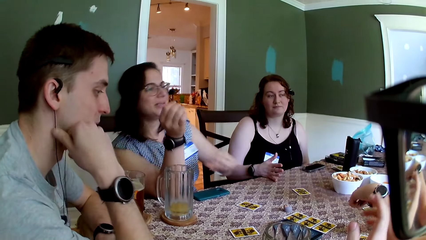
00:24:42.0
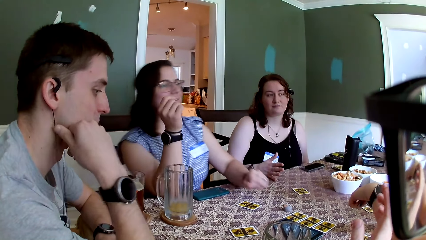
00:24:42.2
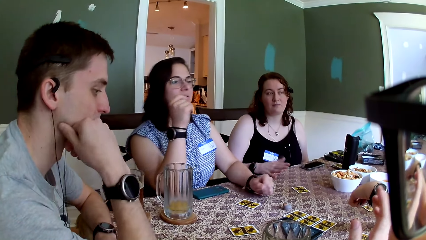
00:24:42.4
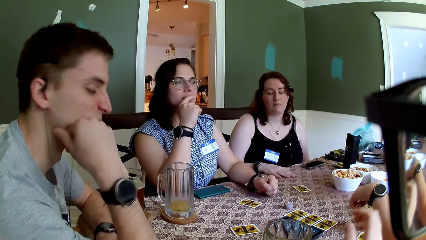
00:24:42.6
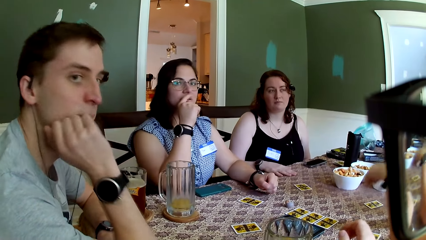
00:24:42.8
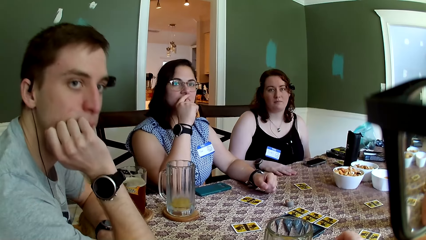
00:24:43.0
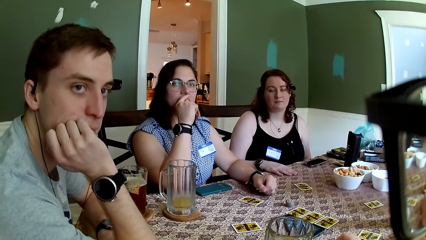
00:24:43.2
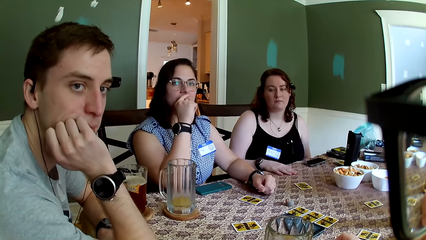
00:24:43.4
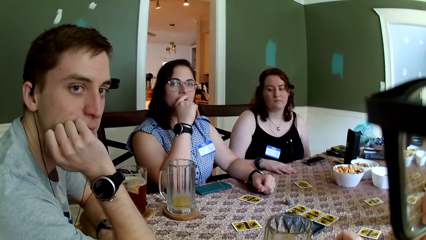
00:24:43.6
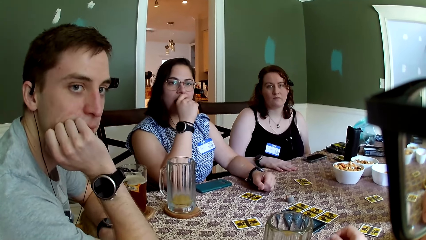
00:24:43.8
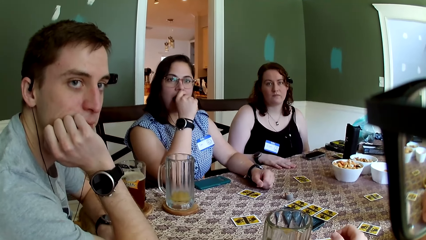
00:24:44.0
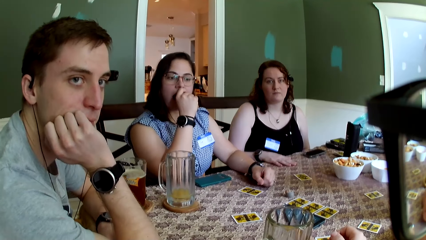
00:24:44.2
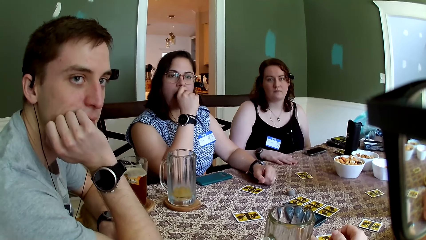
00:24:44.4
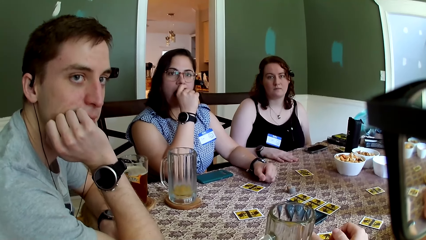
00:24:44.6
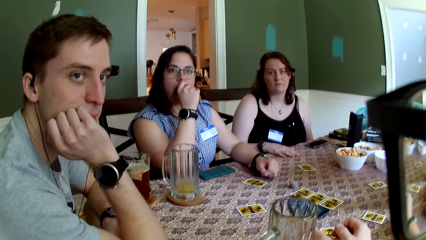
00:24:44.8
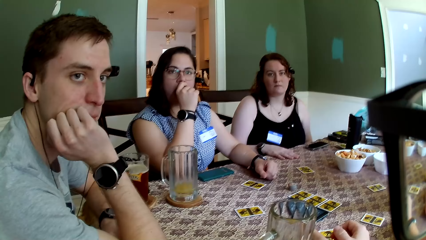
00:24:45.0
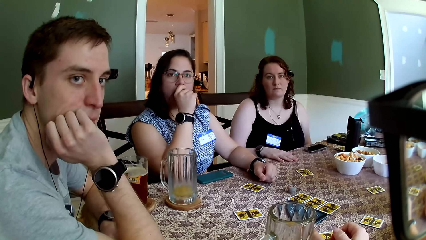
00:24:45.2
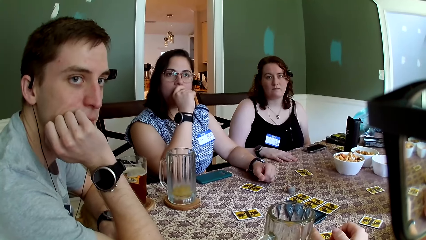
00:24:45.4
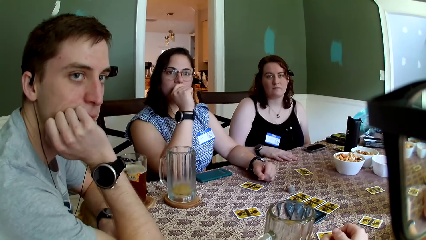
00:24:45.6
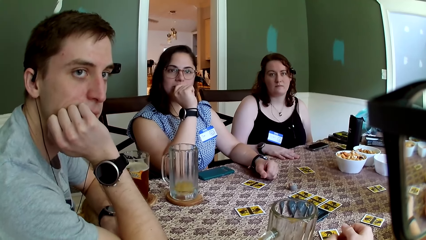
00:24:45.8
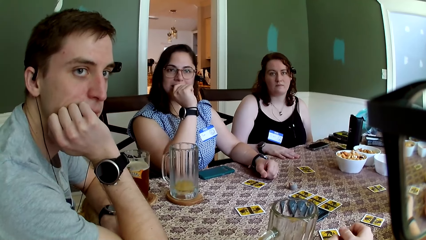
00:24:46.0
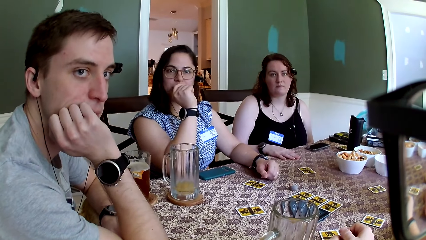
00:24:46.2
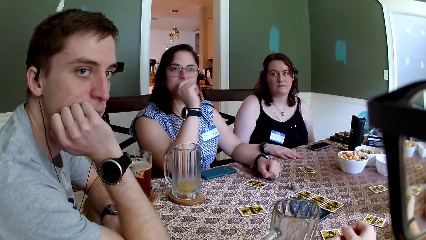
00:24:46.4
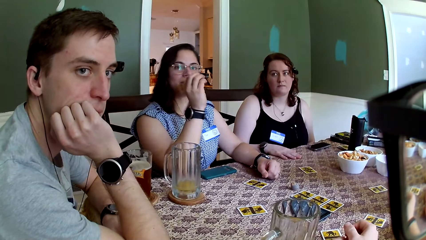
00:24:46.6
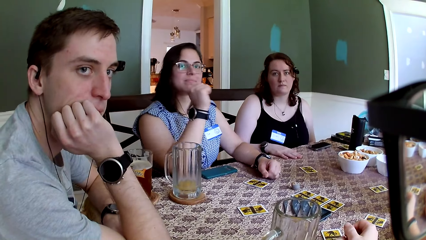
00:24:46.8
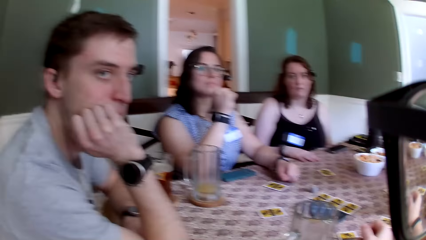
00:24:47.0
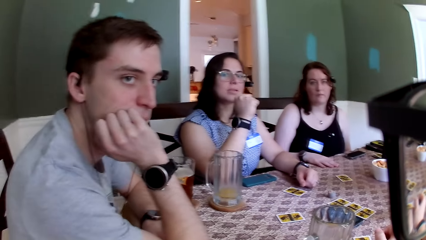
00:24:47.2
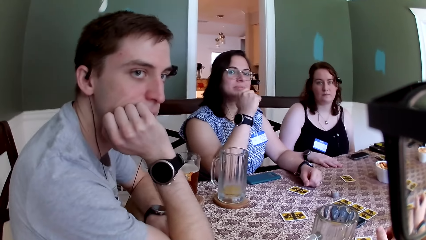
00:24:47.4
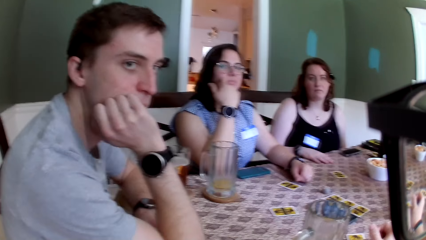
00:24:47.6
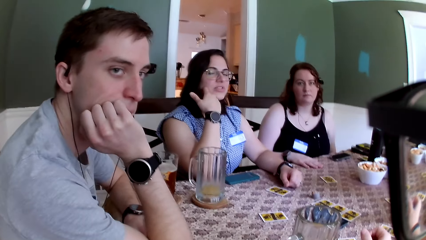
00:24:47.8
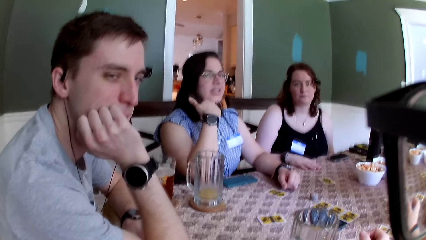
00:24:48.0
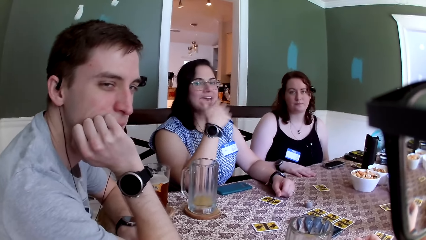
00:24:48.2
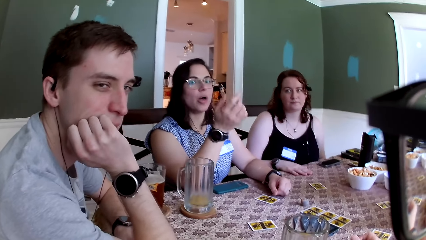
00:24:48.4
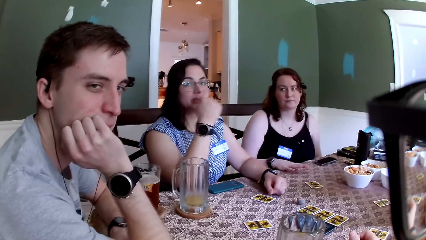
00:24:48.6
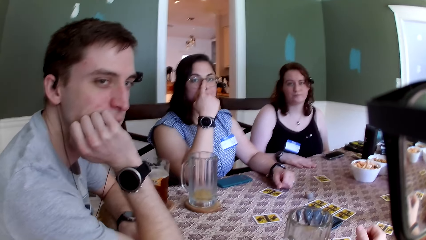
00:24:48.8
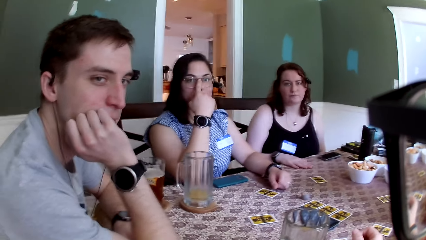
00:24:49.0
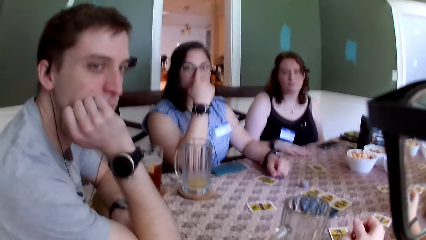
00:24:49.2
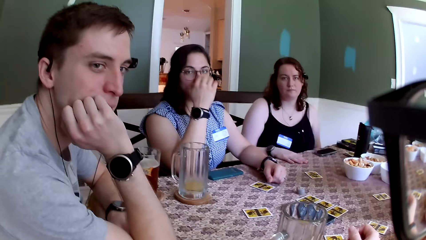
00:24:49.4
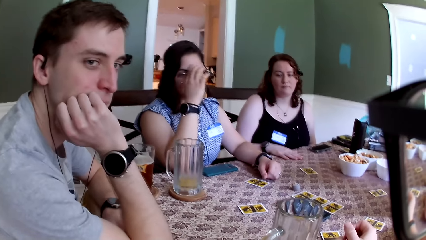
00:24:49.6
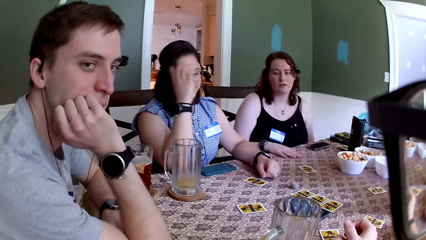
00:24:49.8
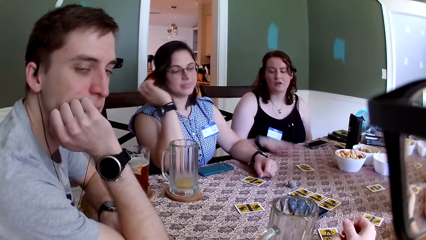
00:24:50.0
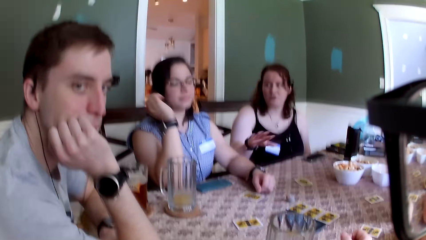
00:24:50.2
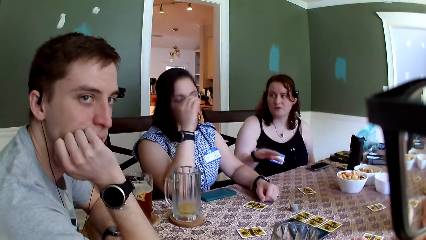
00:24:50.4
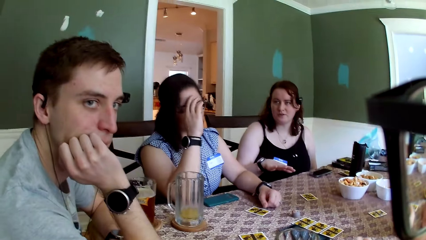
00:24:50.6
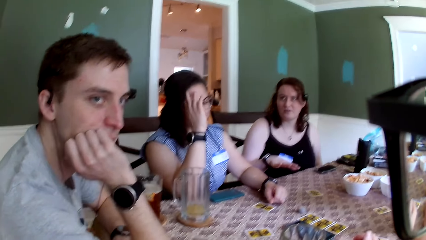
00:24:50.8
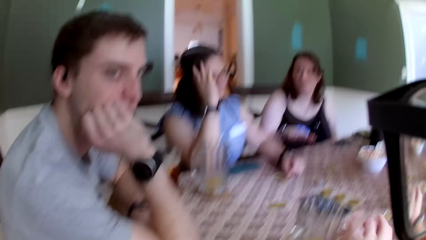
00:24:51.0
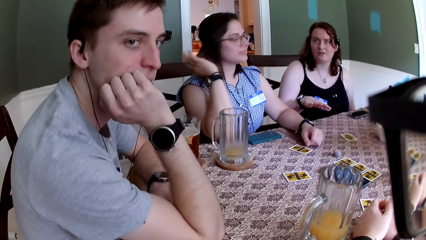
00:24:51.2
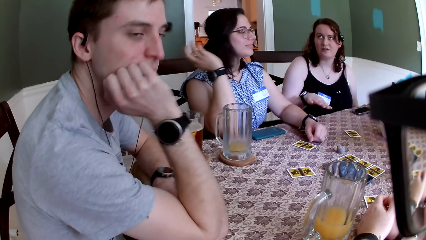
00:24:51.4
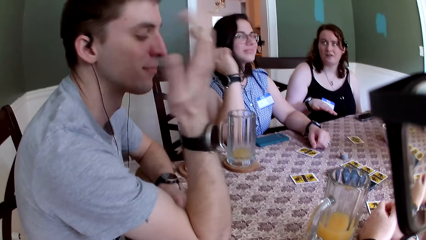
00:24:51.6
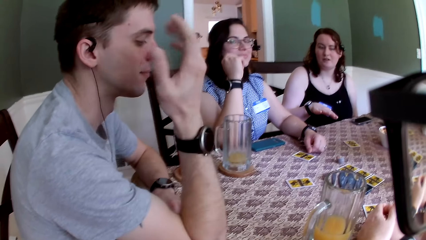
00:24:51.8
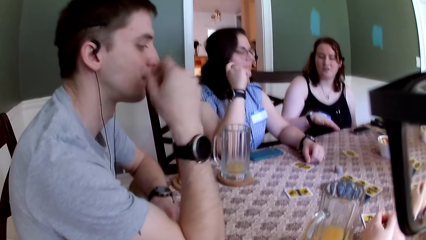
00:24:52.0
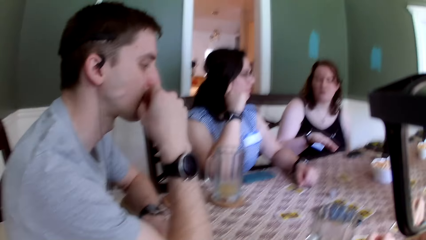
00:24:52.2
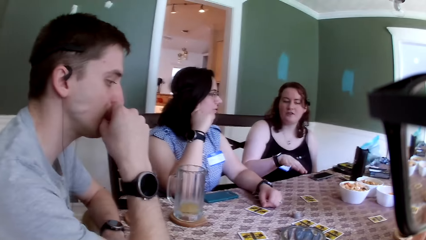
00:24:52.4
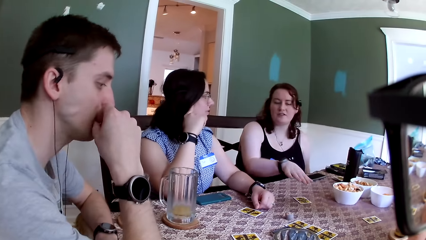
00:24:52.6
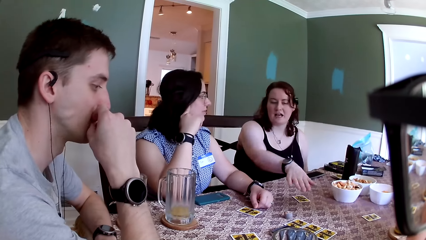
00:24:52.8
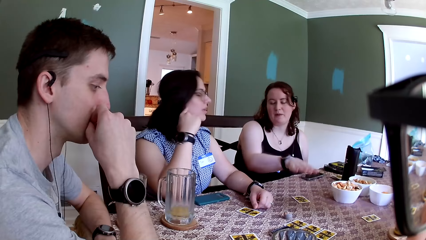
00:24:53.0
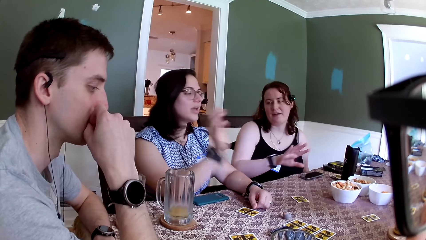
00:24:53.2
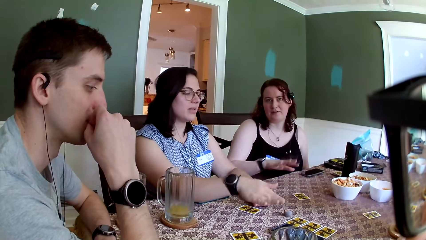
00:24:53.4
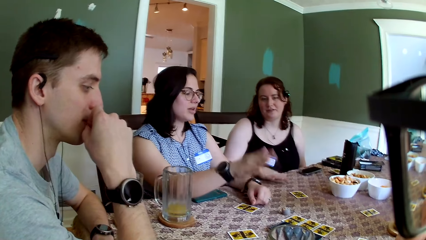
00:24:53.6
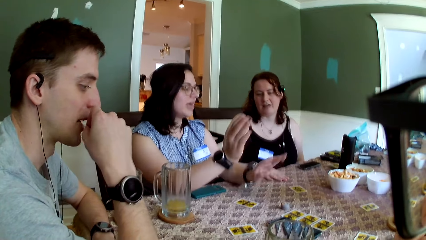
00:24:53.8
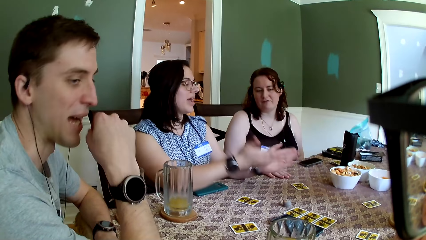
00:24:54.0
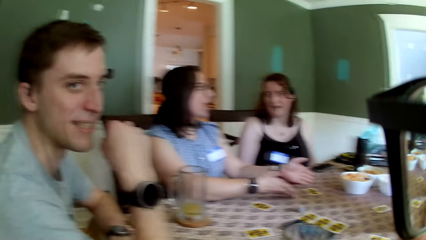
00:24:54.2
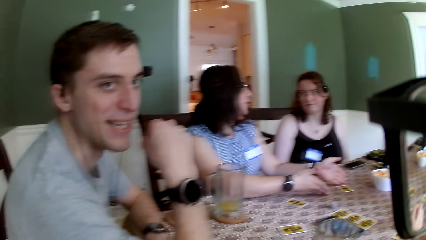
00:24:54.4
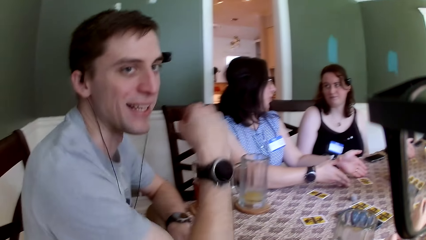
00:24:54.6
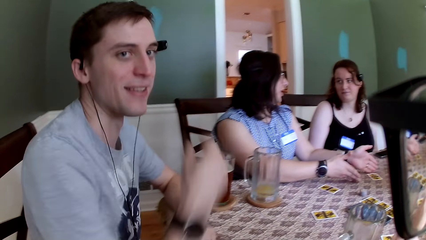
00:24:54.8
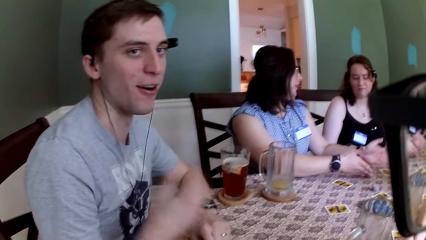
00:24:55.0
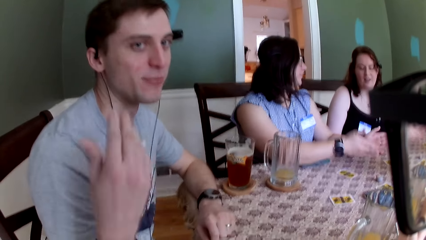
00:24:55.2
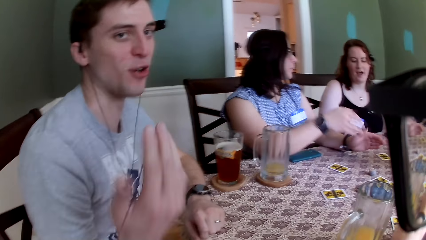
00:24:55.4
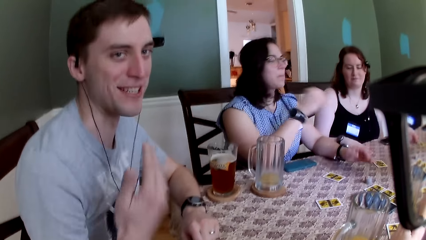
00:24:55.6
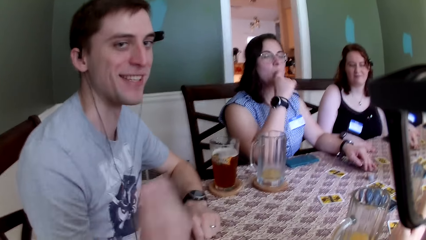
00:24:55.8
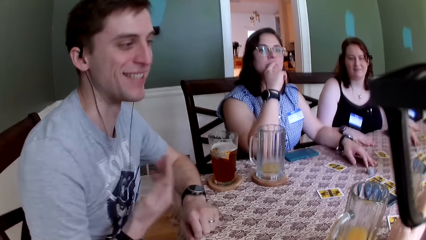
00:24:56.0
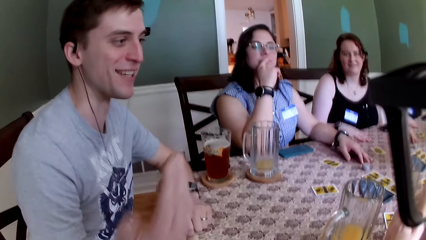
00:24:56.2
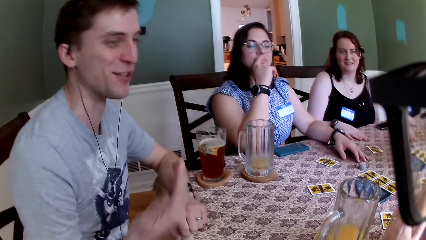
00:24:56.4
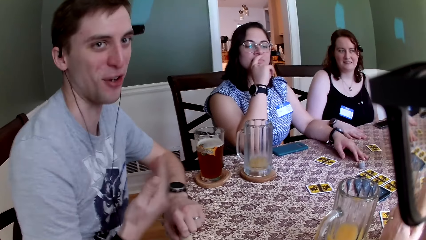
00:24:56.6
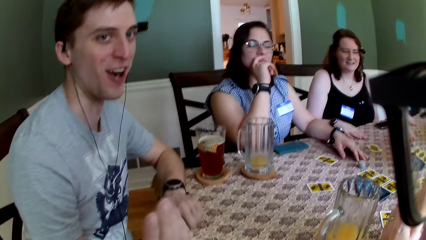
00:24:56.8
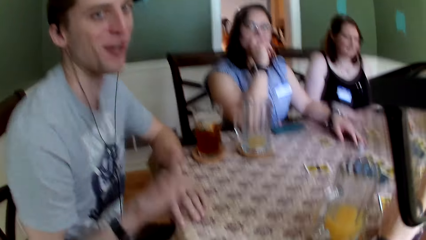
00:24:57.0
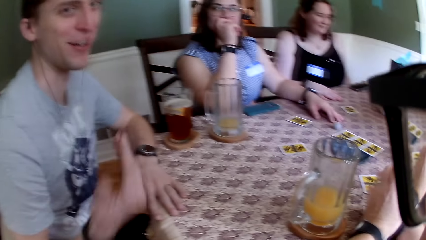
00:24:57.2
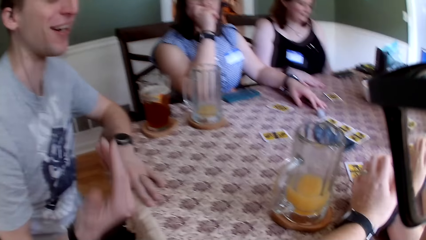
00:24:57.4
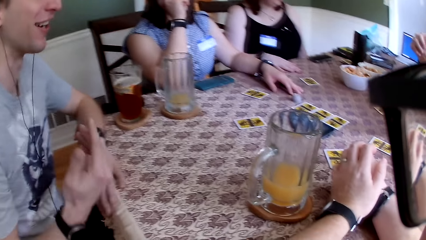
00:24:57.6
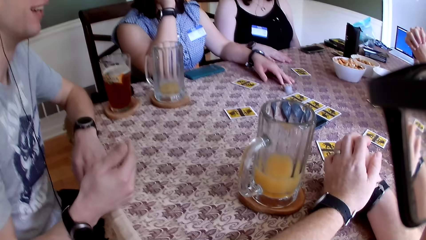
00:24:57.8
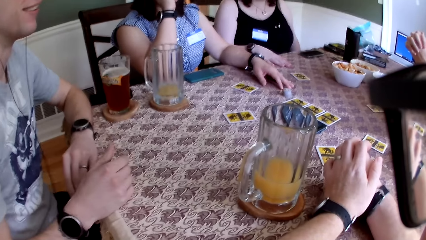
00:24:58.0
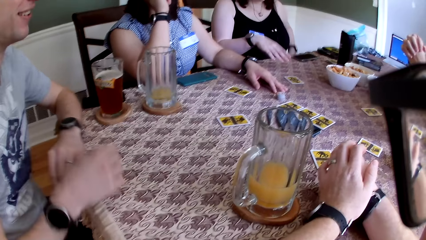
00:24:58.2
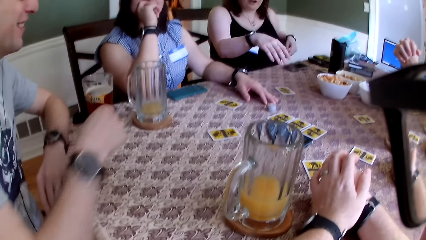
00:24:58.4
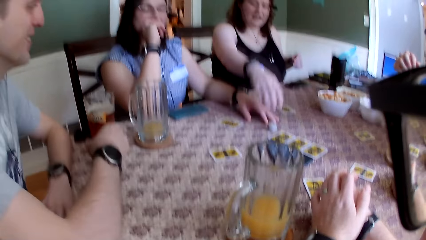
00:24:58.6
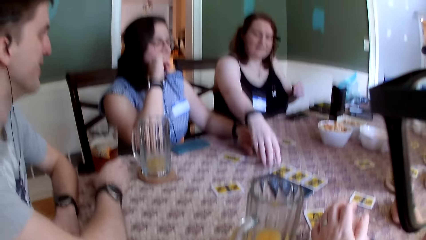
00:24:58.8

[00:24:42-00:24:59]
The camera wearer converses with a man, a woman, and another woman. The man stares at the camera wearer. The other woman stares at the camera wearer. The camera wearer communicates with the first woman. The first woman adjusts her glasses with her right hand. The other woman interacts with the first woman. The first woman brushes her hair with her right hand. The man raises the hand. The other woman converses with the first woman. The man converses with the camera wearer. The man smiles at the camera wearer.
